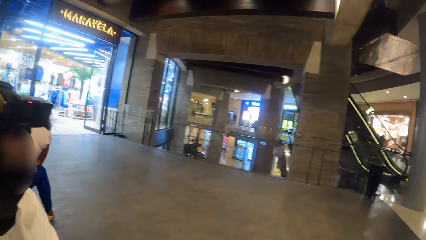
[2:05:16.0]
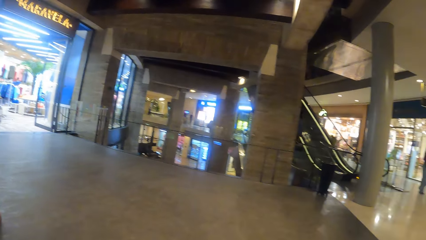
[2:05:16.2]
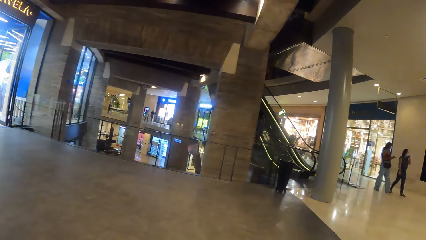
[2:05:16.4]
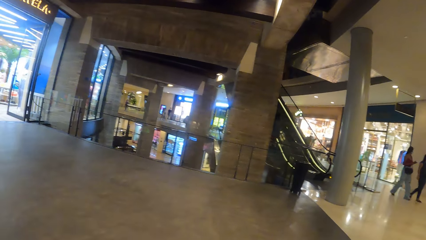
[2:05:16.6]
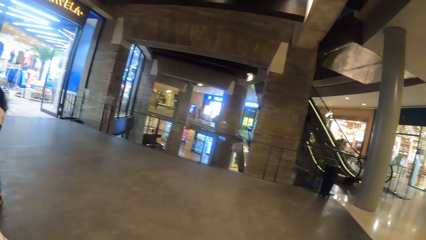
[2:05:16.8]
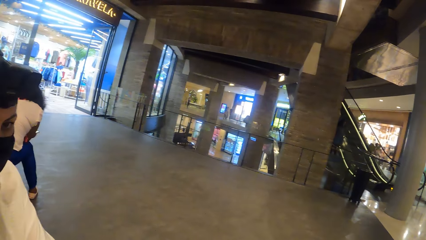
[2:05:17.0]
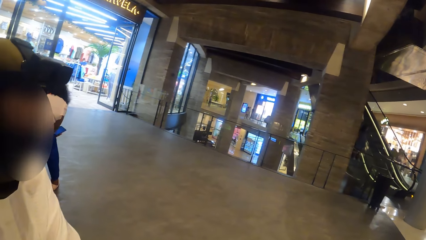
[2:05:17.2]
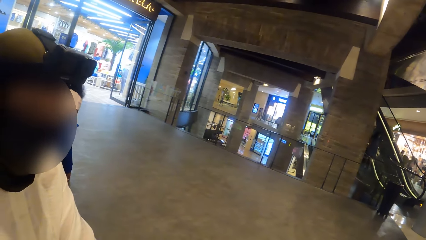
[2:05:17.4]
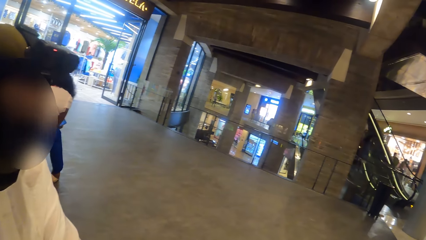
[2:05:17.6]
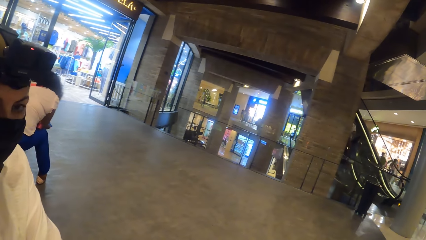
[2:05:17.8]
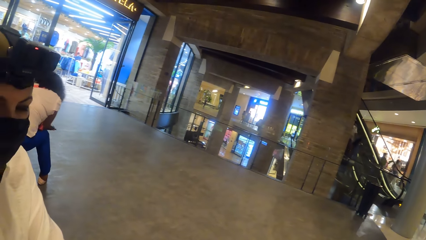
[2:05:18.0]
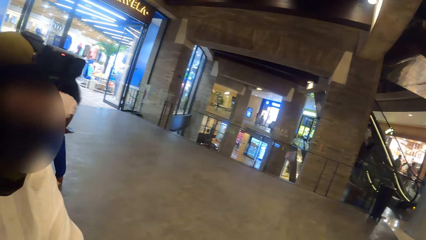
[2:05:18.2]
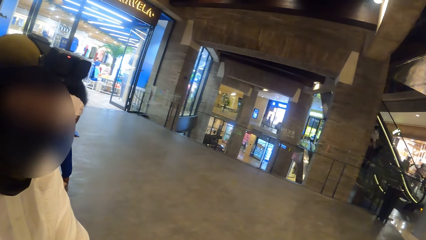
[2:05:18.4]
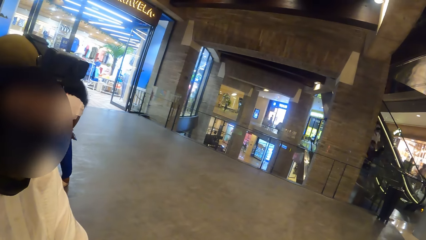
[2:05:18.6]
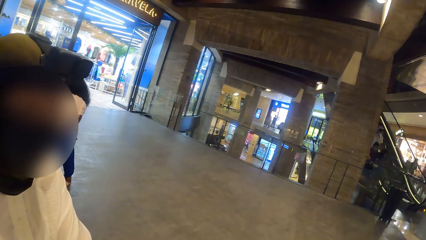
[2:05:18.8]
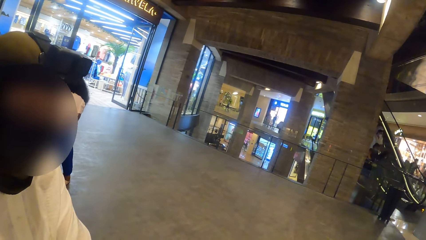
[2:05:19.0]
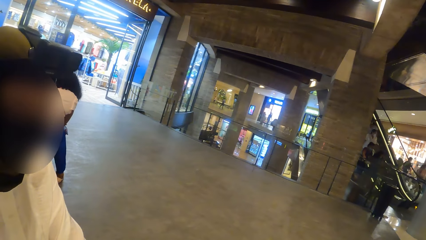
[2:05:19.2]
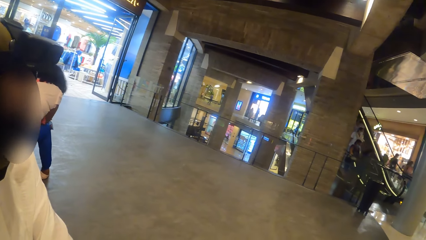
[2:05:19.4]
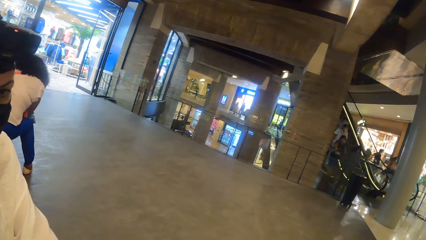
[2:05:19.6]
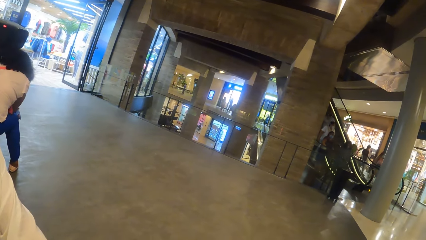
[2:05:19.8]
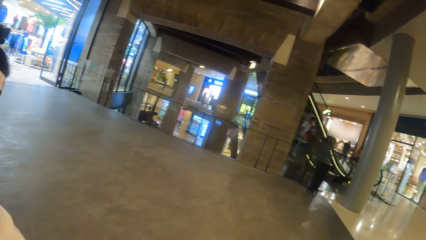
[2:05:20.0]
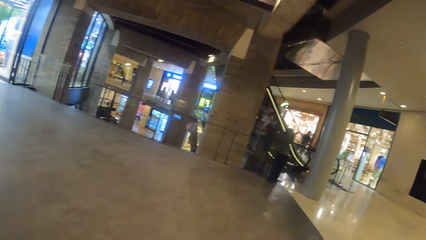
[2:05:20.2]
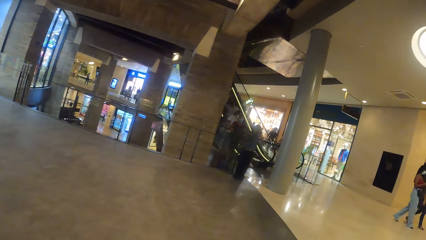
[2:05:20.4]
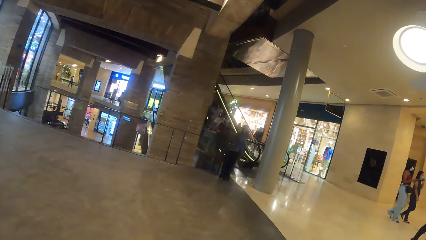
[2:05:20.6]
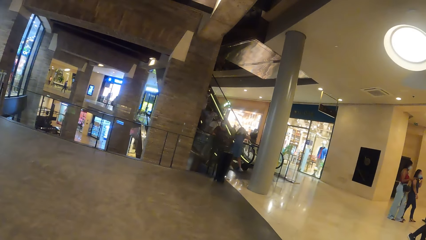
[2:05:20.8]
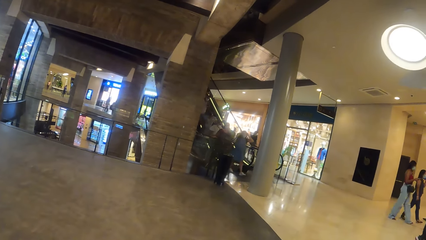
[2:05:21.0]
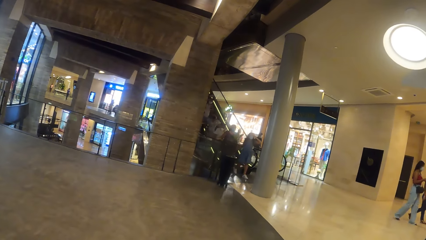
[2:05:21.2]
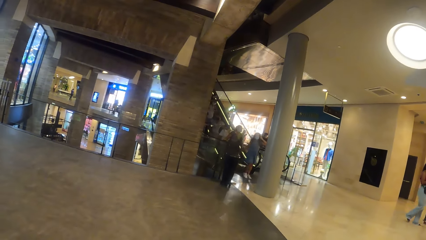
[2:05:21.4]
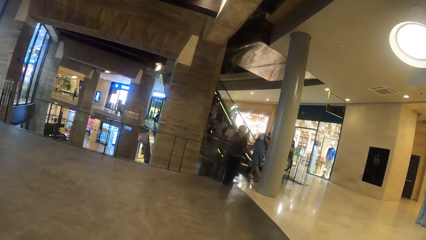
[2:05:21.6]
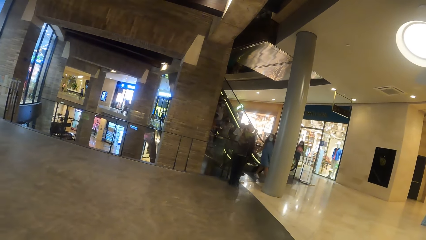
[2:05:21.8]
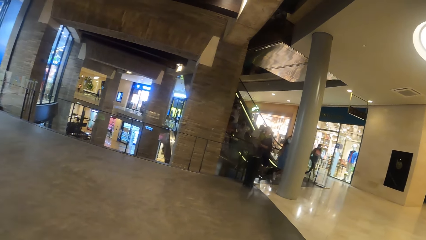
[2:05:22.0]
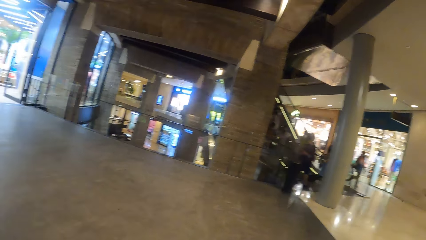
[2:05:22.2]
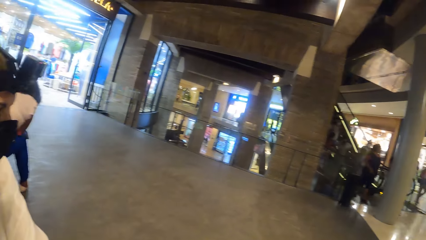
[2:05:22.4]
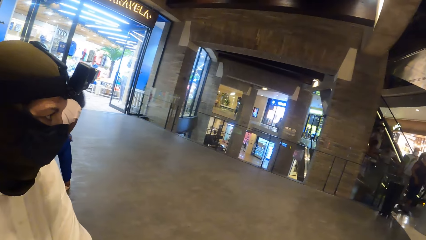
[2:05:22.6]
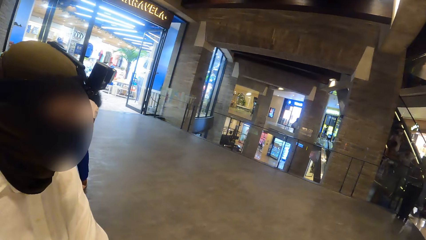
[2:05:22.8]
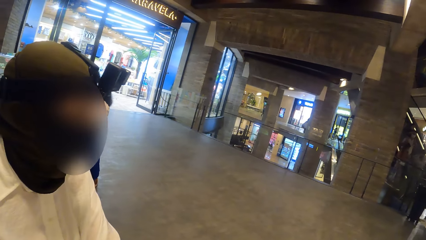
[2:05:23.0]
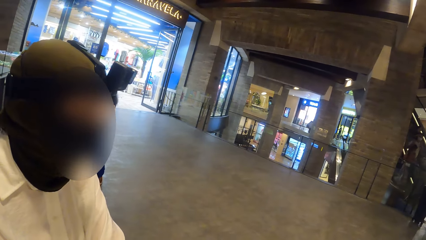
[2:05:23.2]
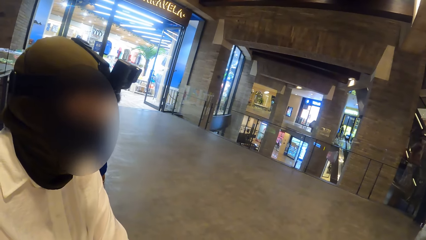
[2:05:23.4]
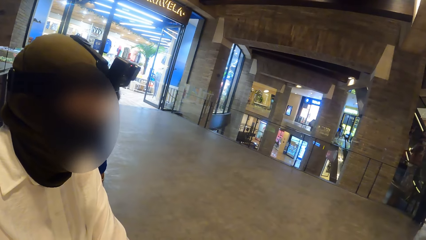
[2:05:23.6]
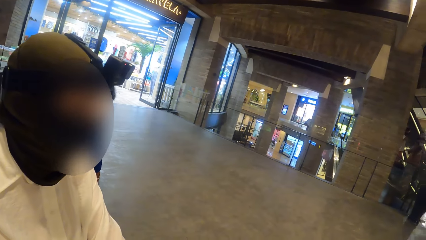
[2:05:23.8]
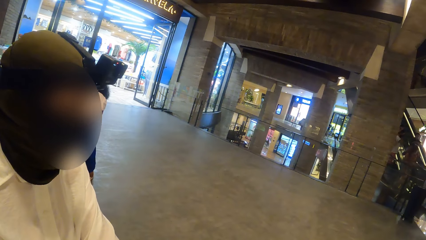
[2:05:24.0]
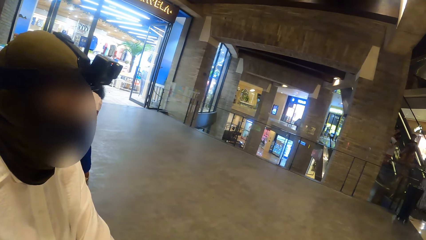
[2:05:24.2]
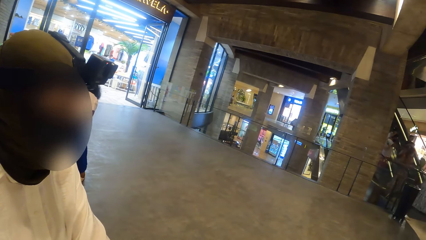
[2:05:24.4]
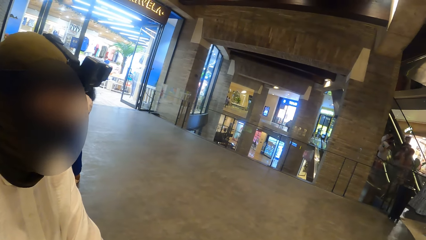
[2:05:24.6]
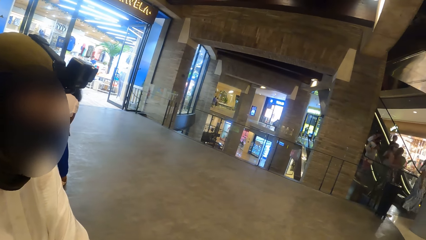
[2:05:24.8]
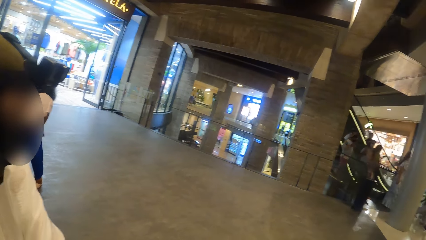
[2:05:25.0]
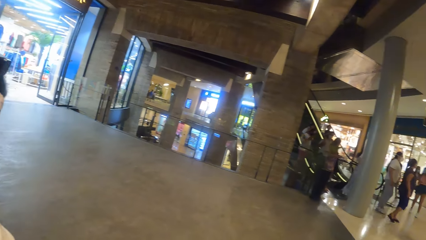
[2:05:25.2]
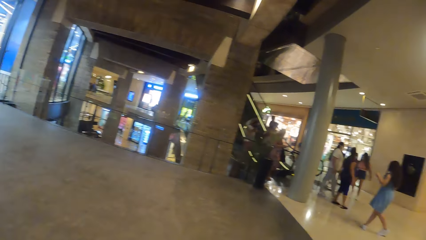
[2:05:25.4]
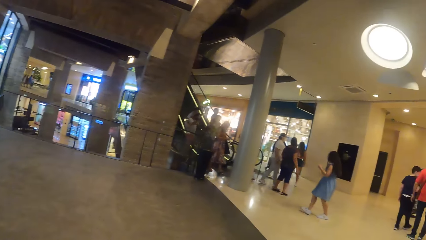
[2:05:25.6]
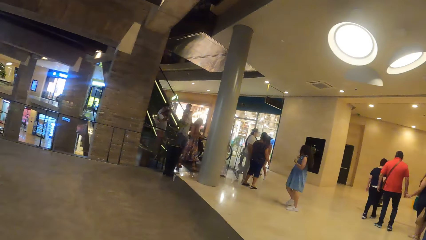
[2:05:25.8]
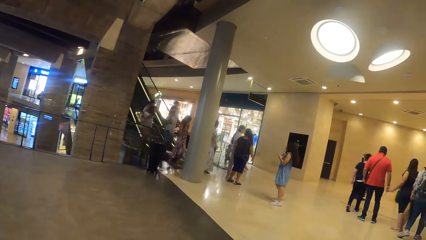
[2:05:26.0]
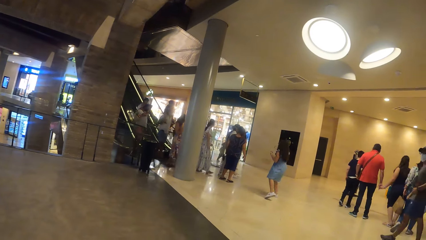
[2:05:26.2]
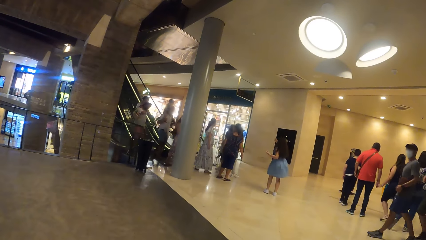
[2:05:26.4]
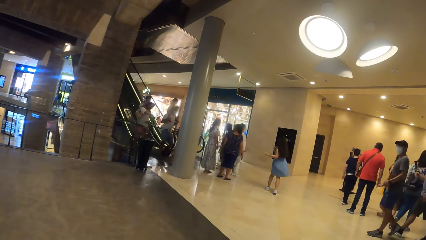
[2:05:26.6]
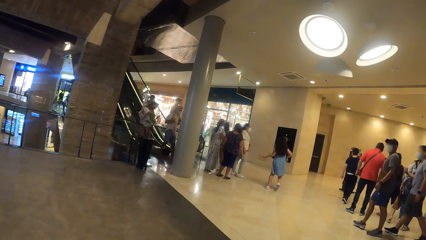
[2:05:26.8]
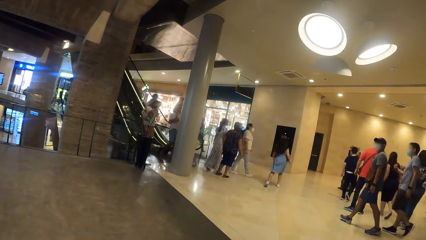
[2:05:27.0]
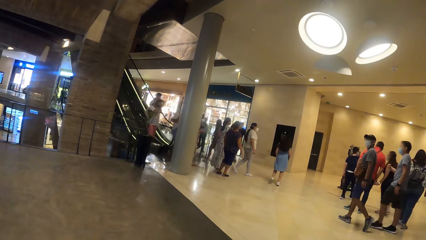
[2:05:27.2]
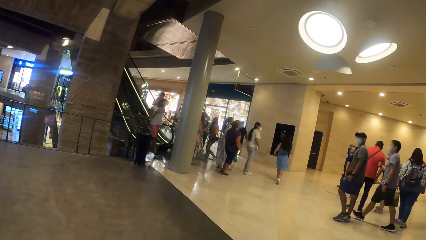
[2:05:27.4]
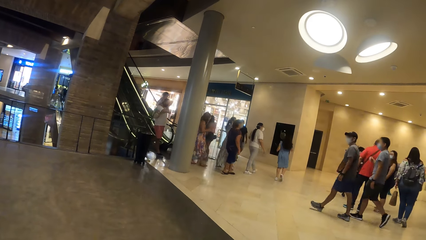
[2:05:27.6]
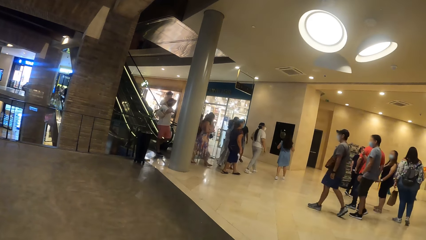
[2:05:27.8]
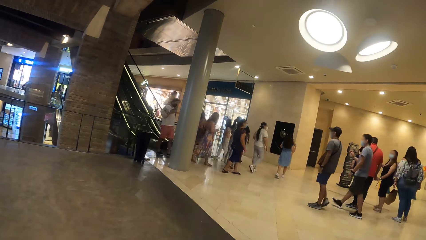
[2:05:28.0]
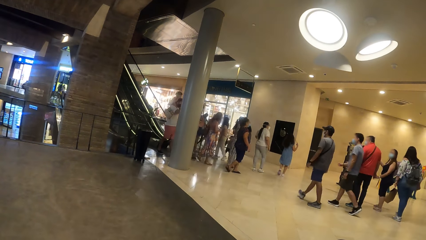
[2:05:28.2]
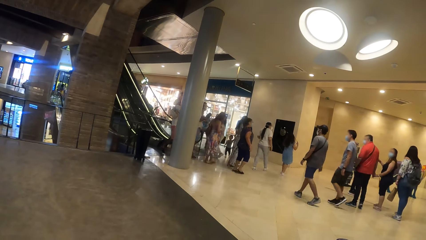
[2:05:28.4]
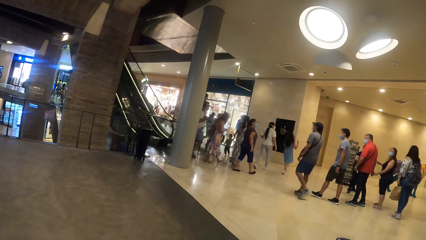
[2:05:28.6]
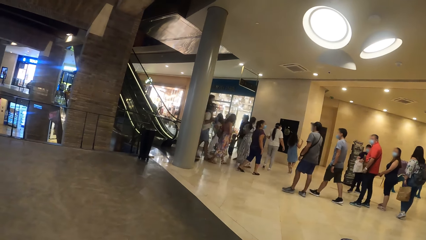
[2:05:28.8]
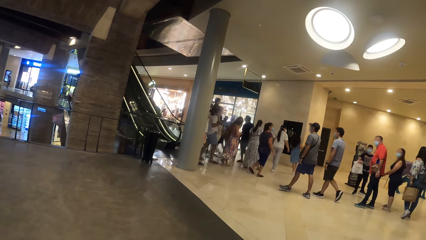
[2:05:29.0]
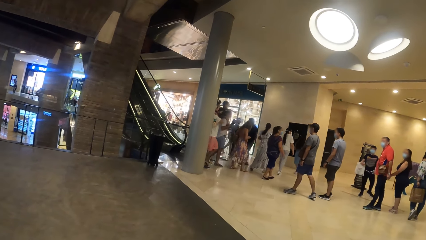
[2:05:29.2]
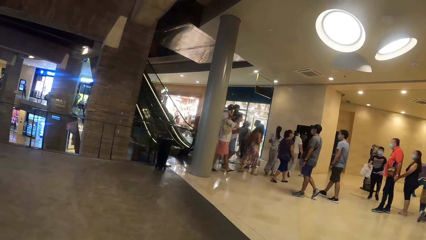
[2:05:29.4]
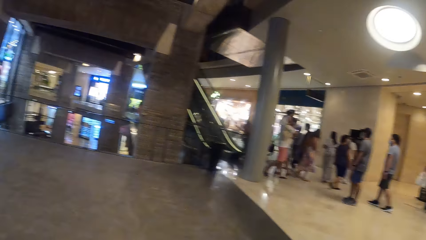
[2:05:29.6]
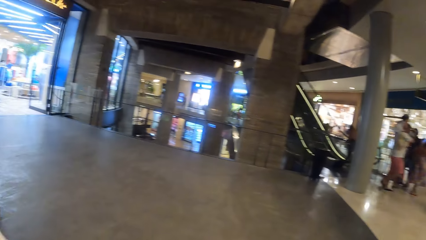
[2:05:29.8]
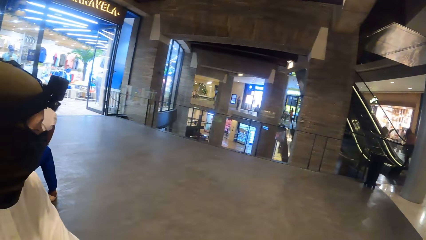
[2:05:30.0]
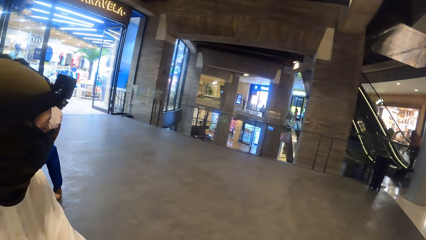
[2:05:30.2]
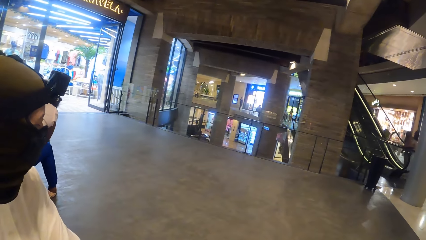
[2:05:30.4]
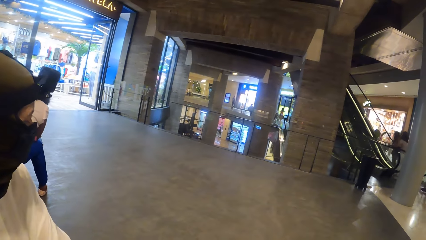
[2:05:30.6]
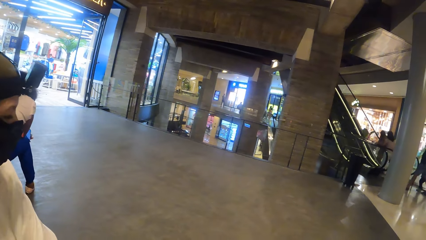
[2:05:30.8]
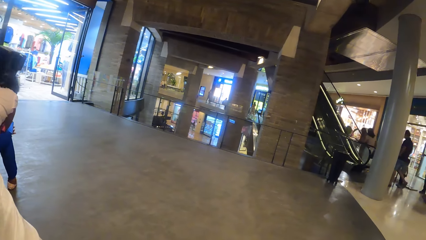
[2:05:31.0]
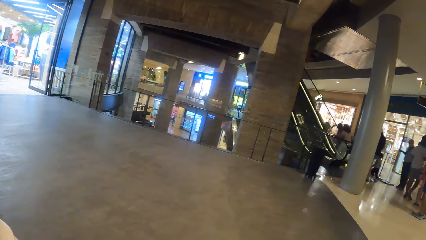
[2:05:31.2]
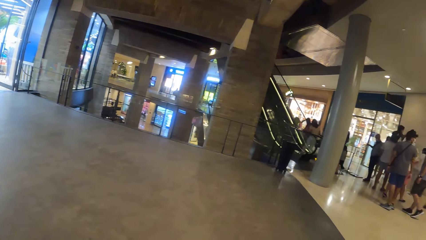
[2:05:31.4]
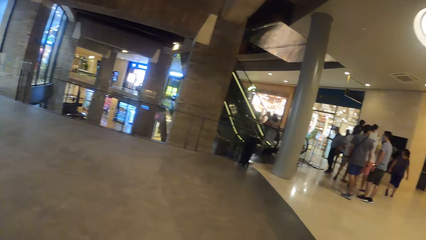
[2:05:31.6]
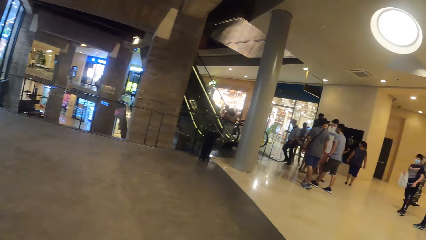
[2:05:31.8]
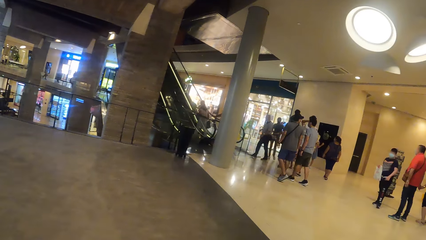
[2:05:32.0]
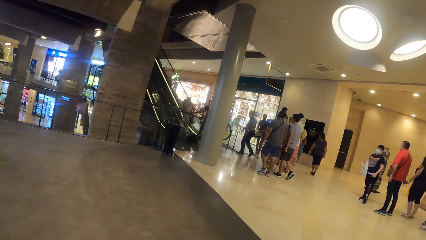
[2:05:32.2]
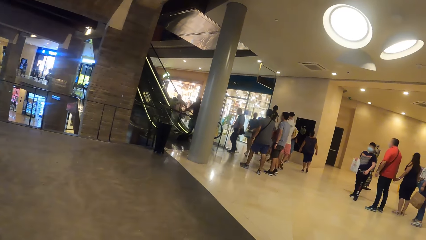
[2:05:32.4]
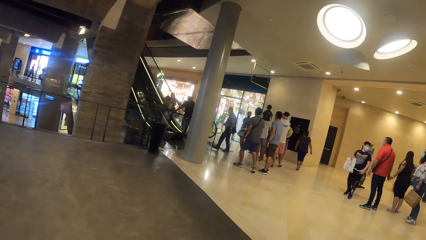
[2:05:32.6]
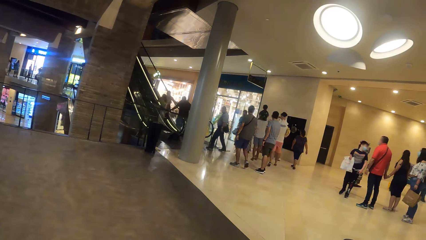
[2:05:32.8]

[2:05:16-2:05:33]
The camera wearer interacts with a woman. They look around. They interact with the woman. They look around.
